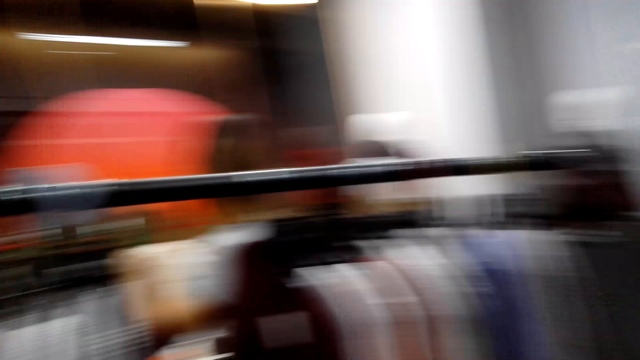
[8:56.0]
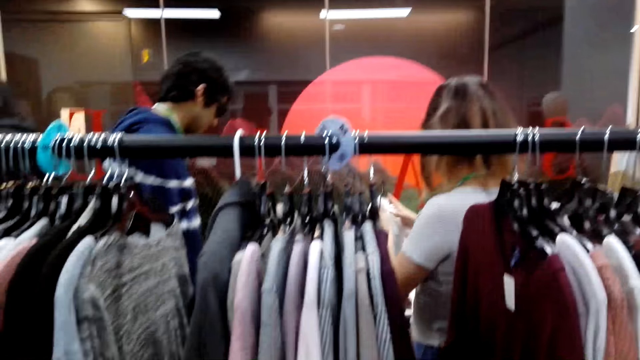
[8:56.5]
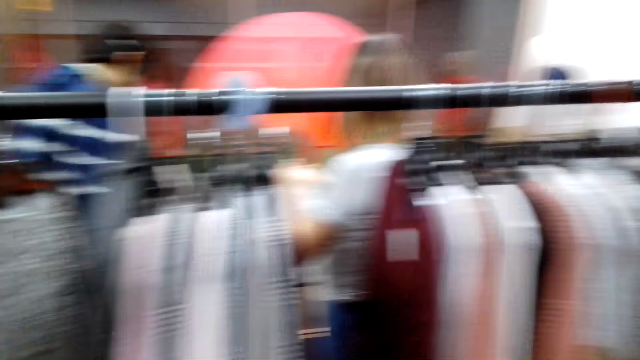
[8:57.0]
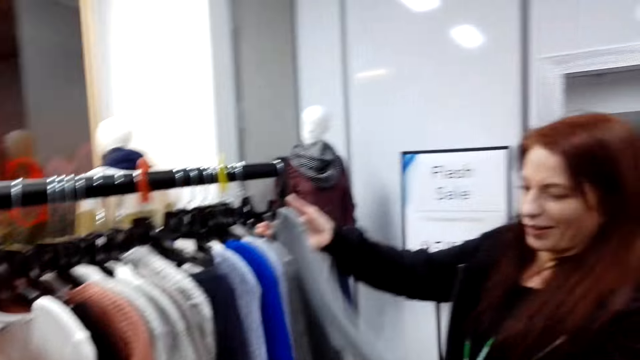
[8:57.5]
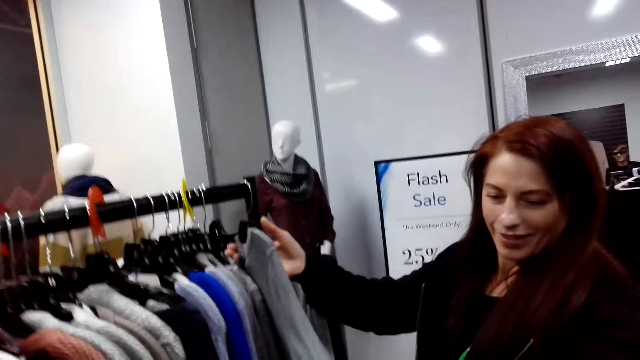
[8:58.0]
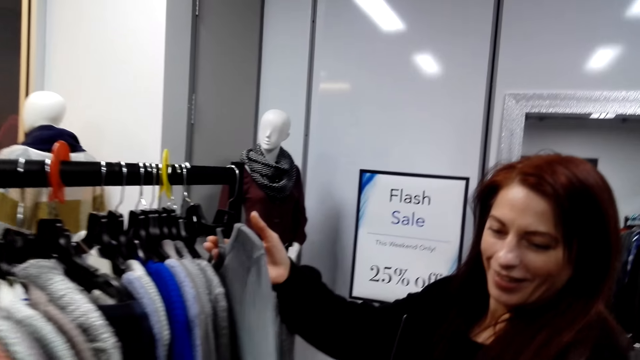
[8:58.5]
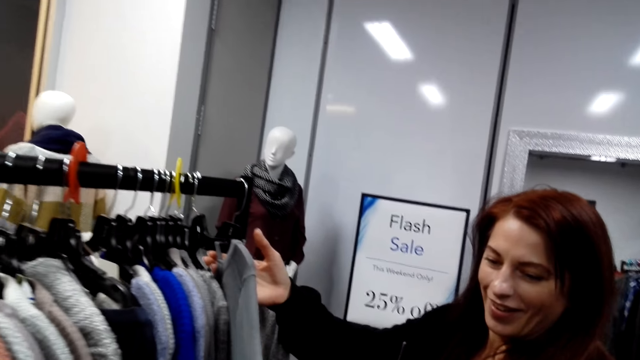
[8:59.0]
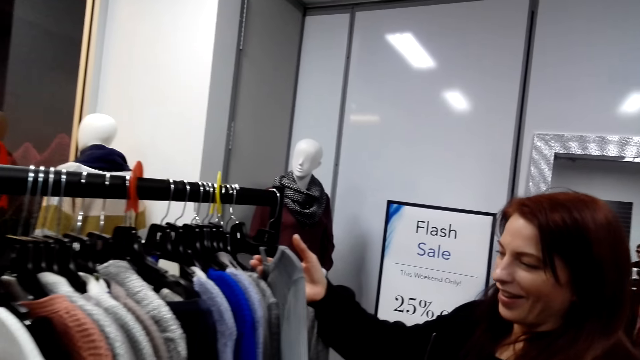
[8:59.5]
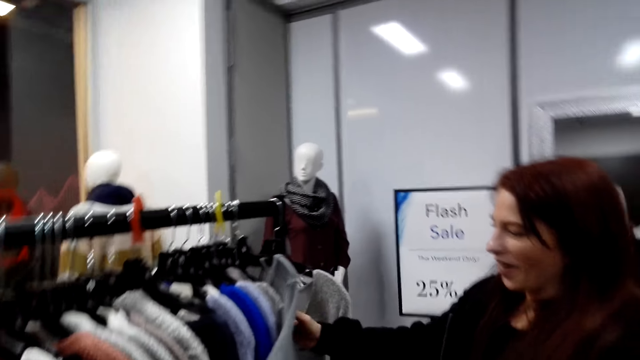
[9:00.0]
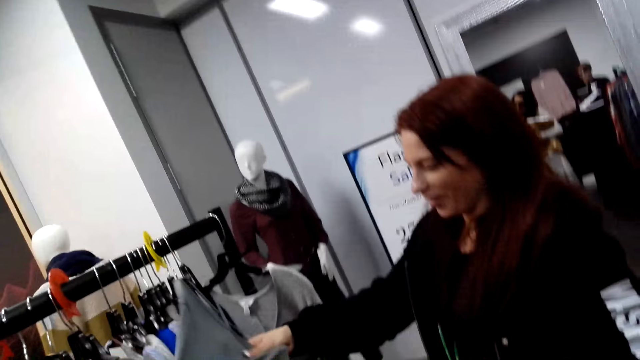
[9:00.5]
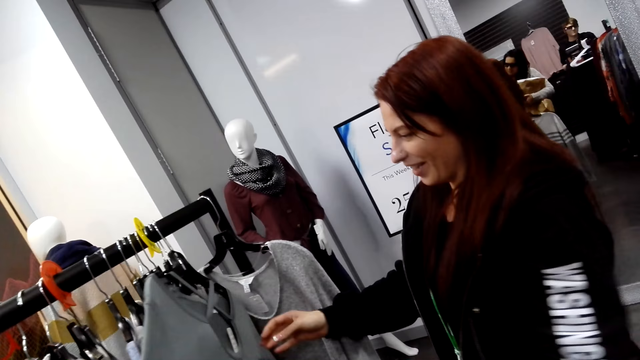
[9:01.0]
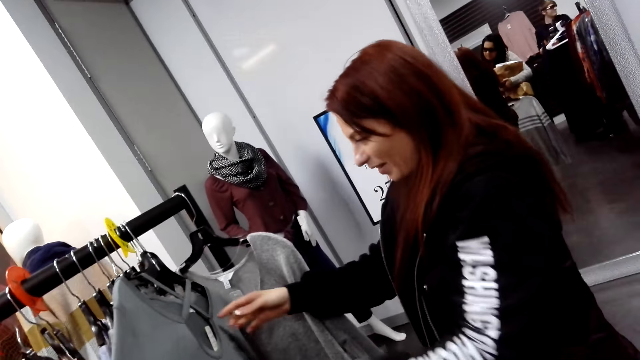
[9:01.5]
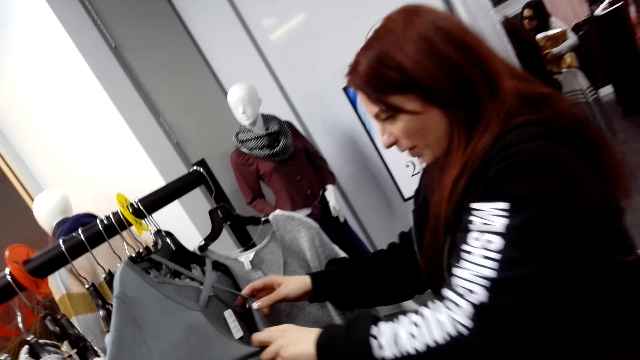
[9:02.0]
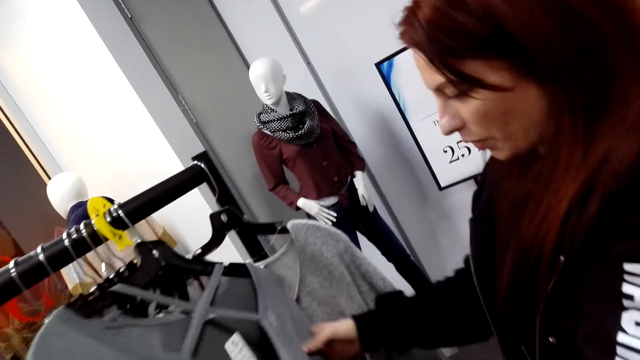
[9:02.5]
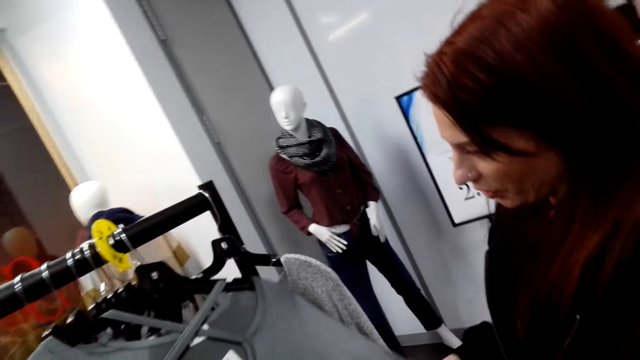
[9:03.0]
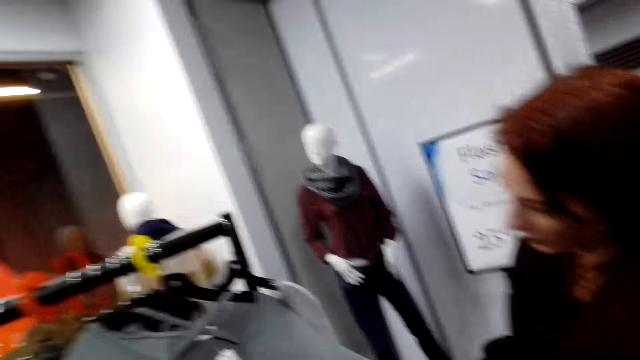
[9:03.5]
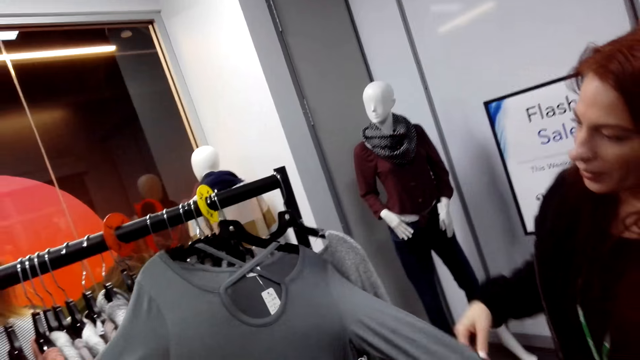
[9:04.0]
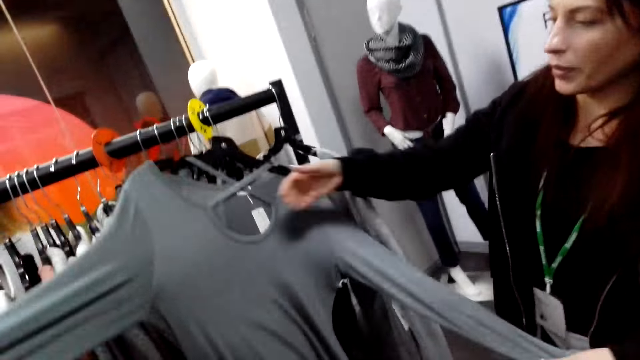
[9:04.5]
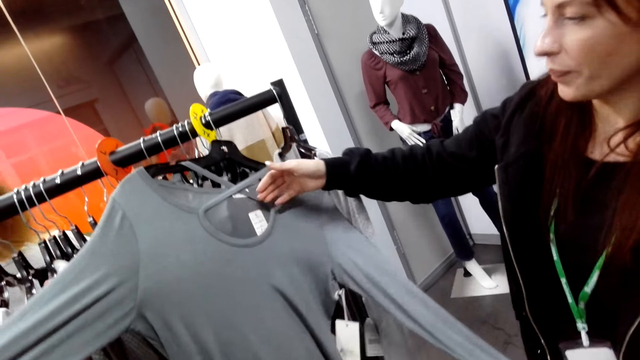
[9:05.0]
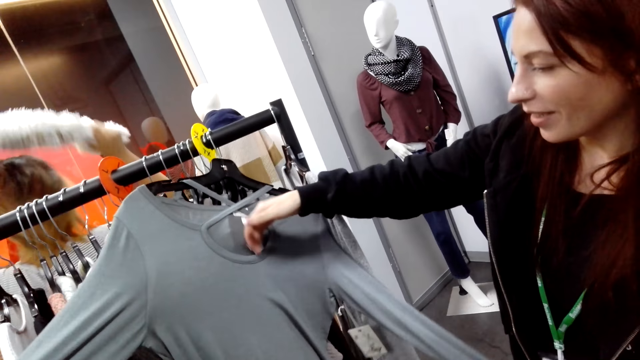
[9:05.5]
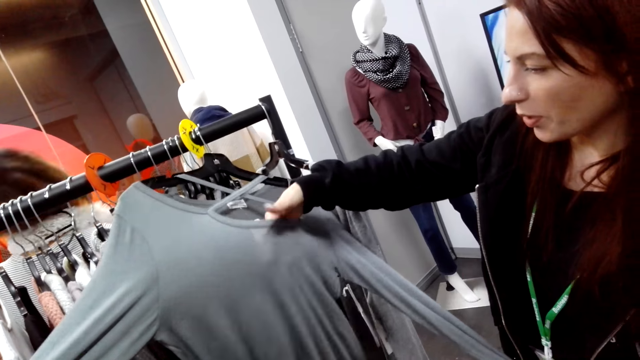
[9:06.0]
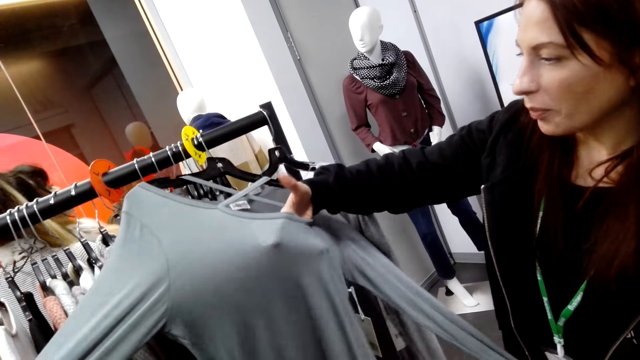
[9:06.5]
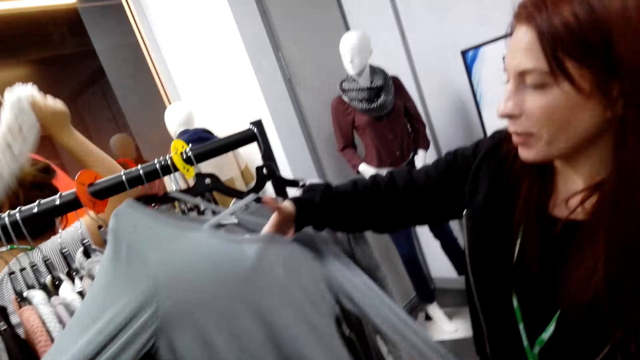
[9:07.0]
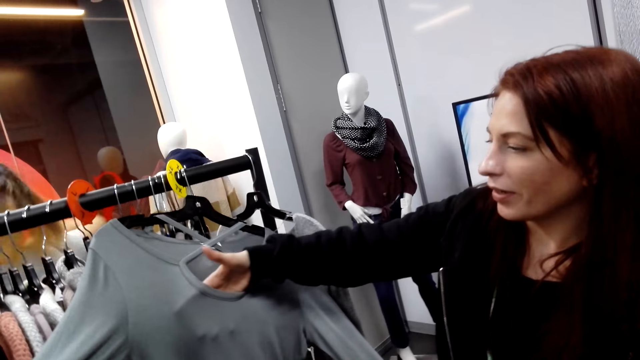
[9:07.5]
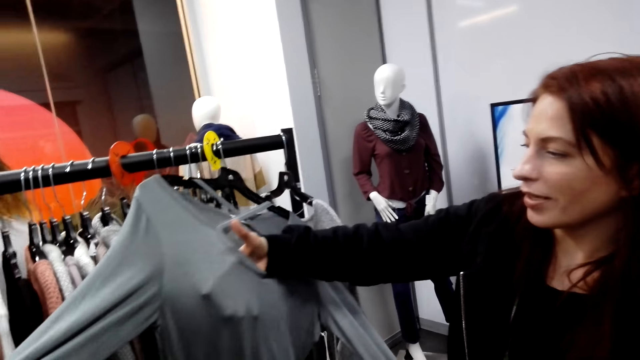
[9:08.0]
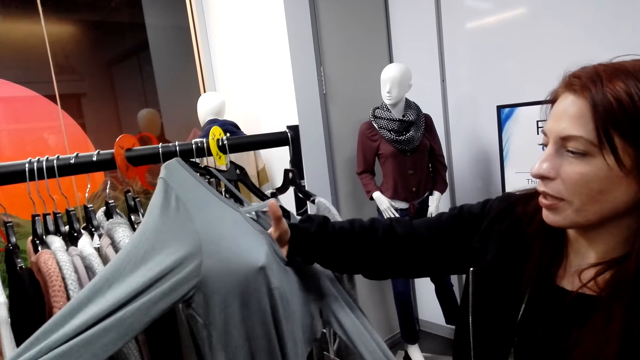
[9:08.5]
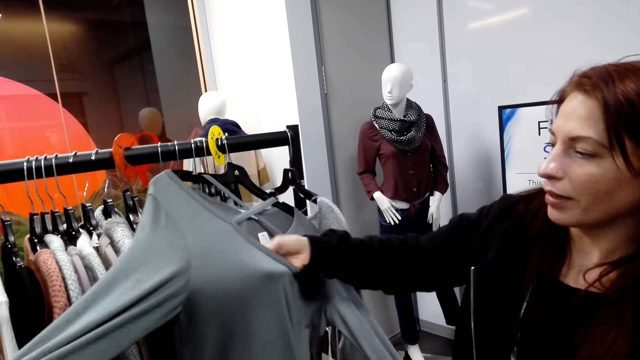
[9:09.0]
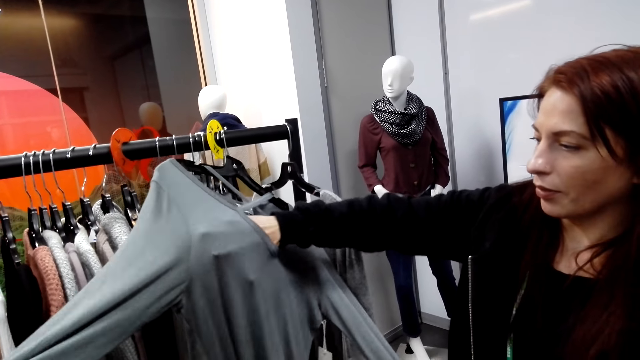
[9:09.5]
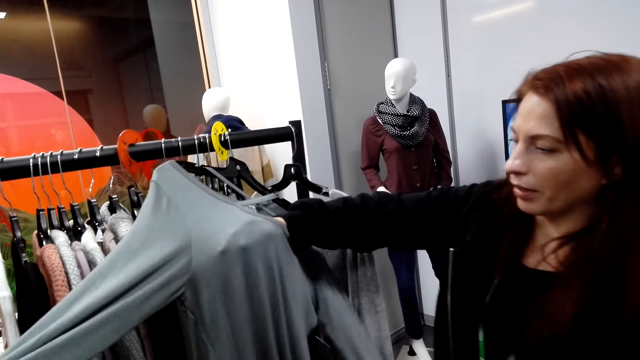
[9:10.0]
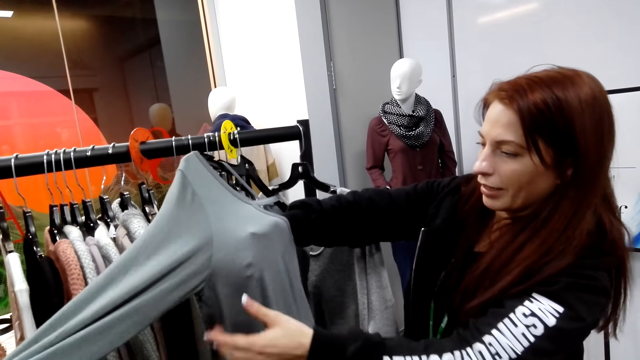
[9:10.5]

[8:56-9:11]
A lady looks at the cloth. The camera wearer looks around. The lady looks at the cloth. The camera wearer steps forward. The lady looks at the cloth. The camera wearer looks at the cloth. Another lady moves the scarf to the neck and moves the scarf away from the hanger. The camera wearer touches the clothes. The first lady looks at the cloth.

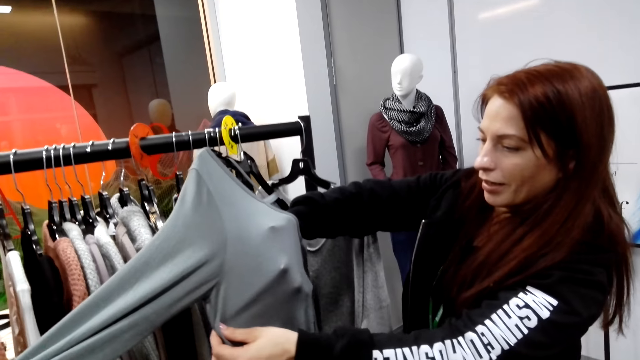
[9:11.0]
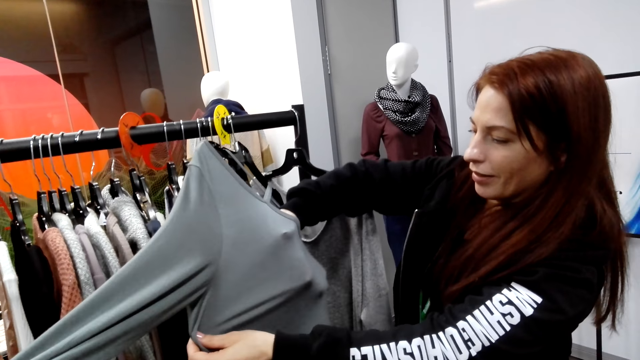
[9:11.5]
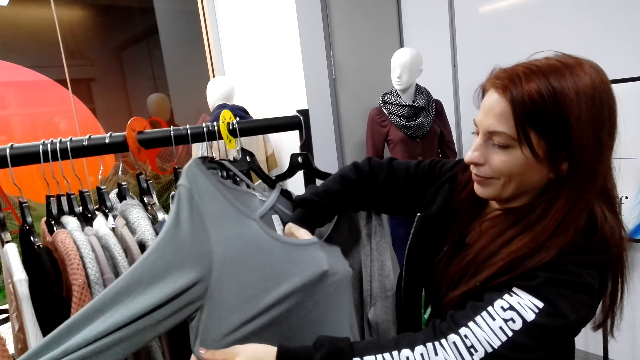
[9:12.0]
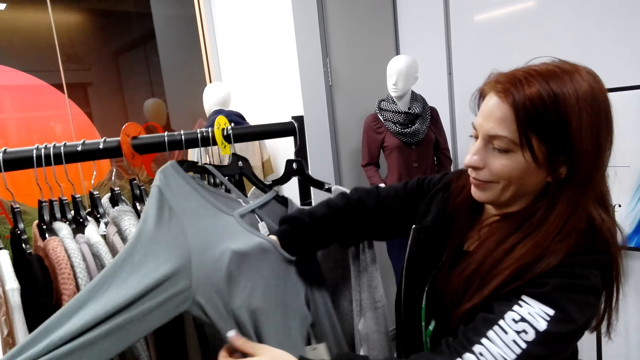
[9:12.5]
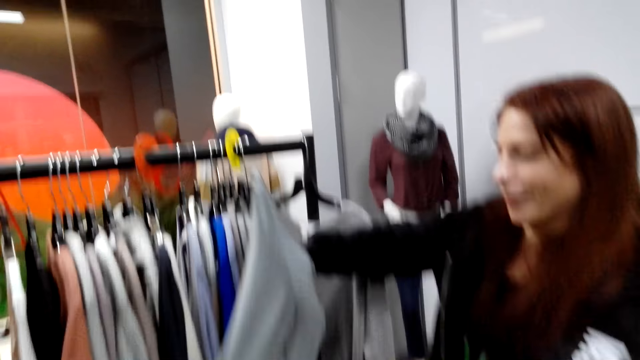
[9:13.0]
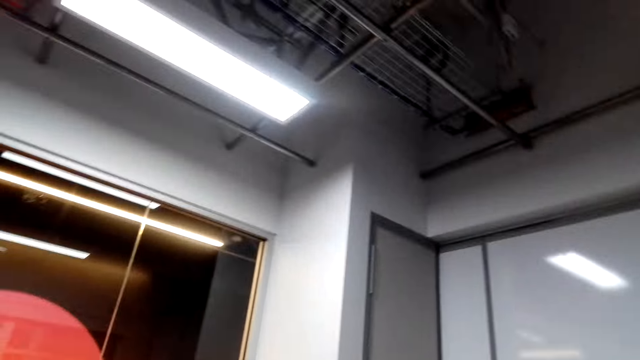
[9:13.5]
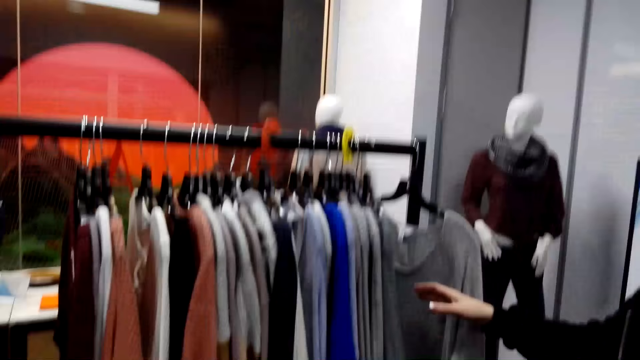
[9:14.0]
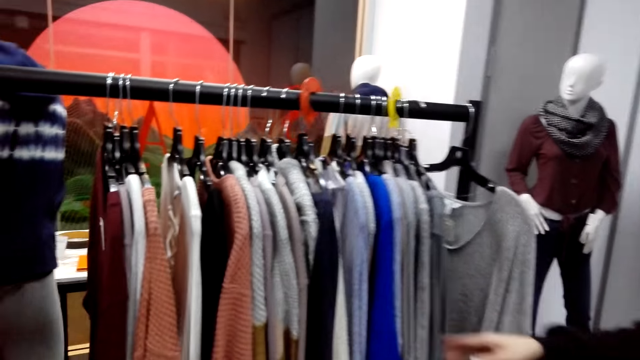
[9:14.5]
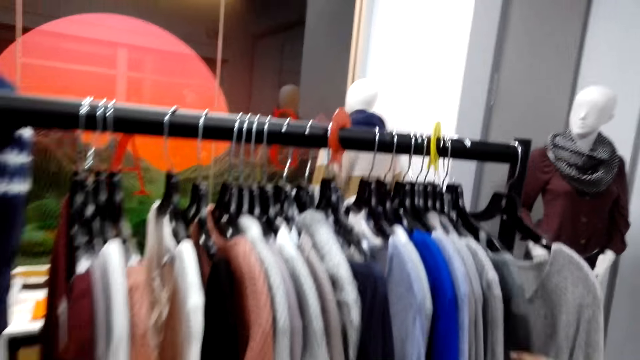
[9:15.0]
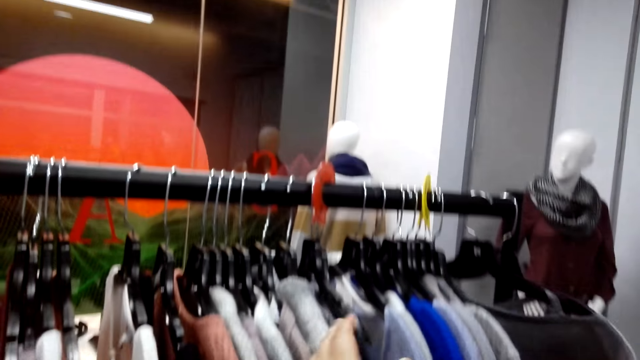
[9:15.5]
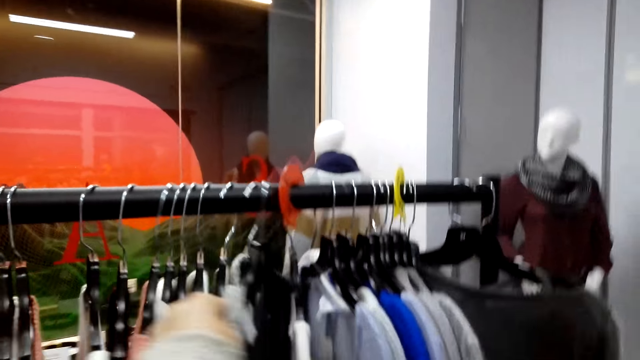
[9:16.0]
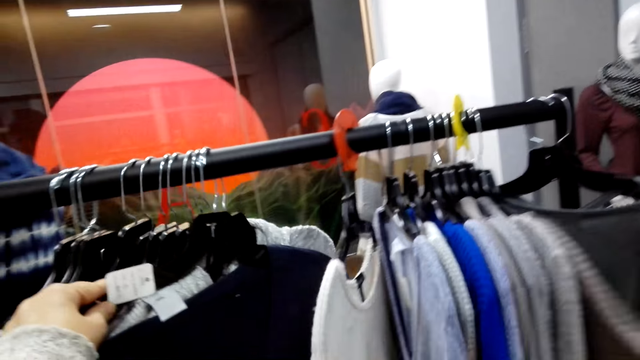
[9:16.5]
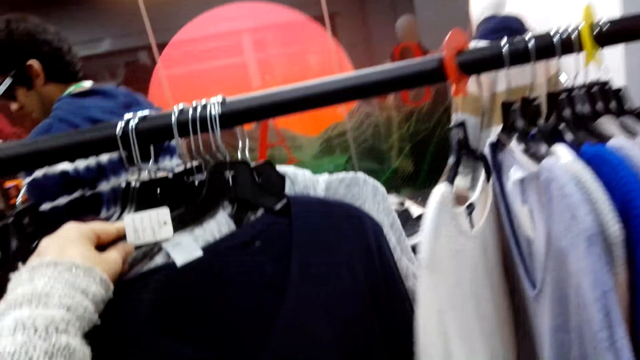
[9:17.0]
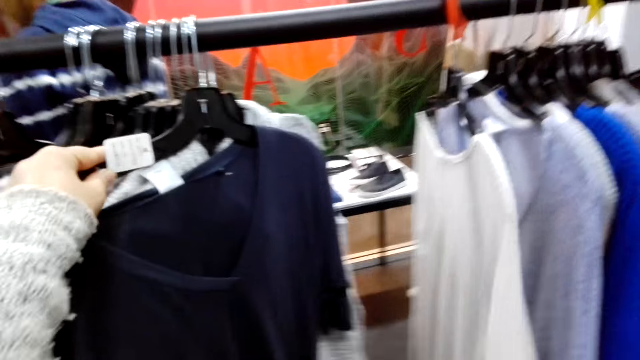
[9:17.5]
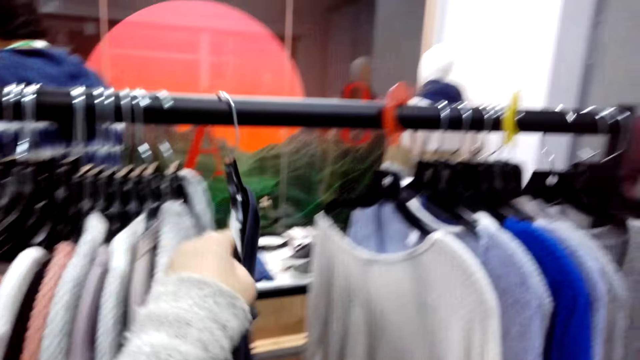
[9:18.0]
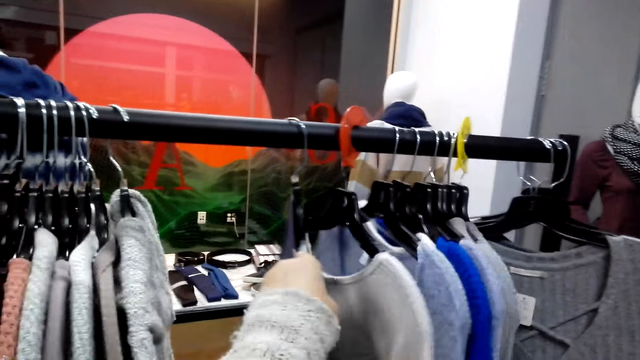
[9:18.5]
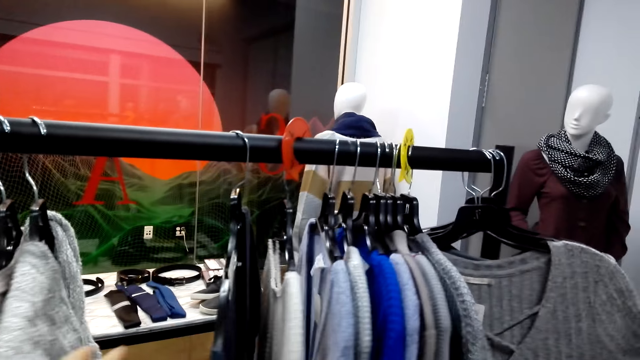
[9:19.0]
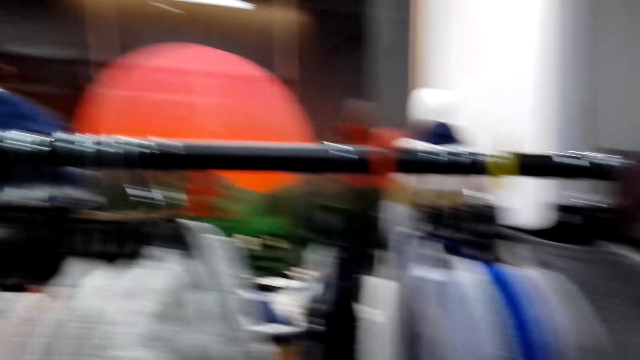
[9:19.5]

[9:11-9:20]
The camera wearer looks around. A lady looks at the clothes. The camera wearer moves the clothes. They look at the clothes.
